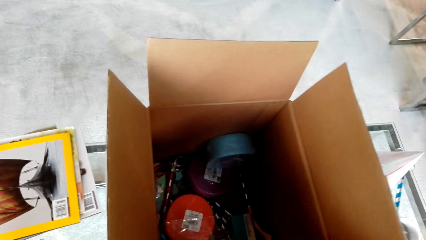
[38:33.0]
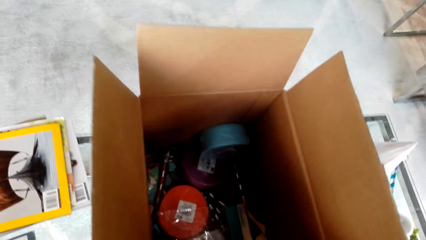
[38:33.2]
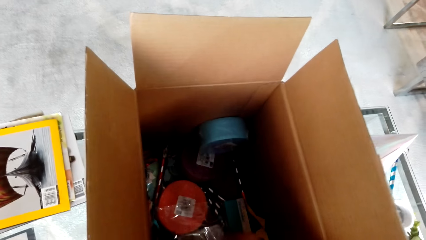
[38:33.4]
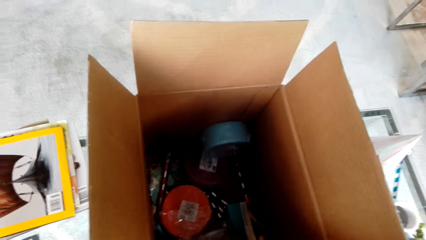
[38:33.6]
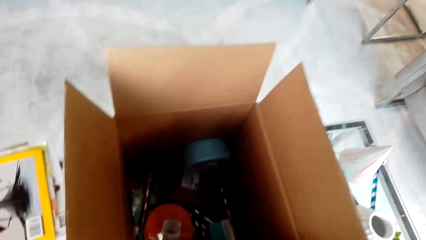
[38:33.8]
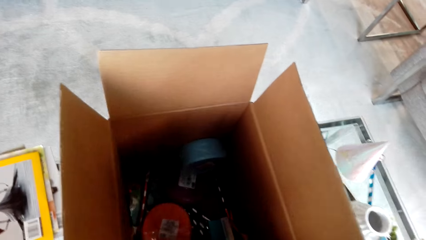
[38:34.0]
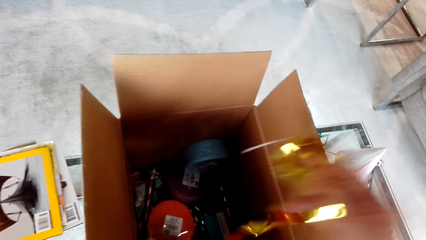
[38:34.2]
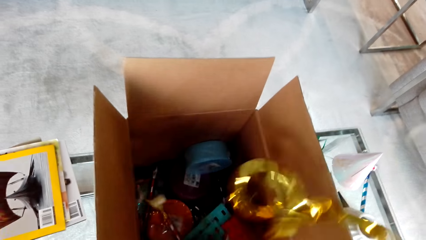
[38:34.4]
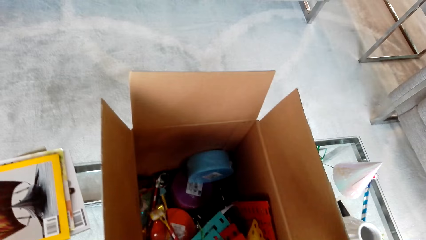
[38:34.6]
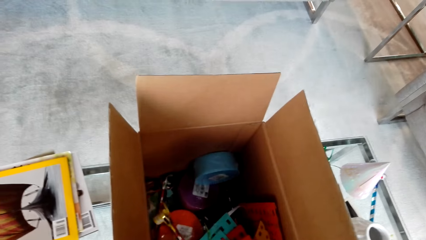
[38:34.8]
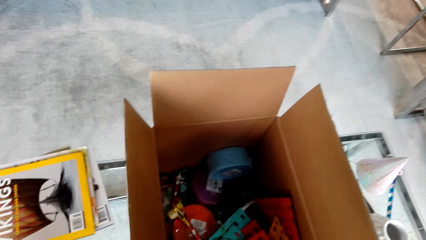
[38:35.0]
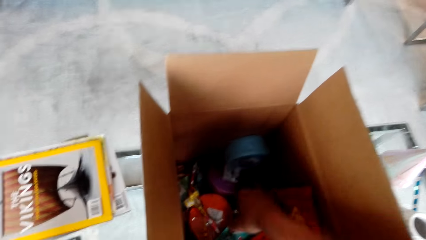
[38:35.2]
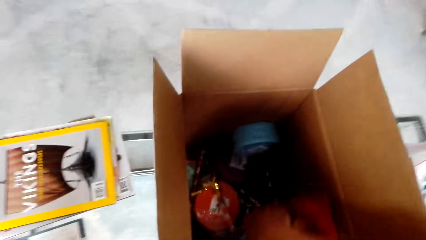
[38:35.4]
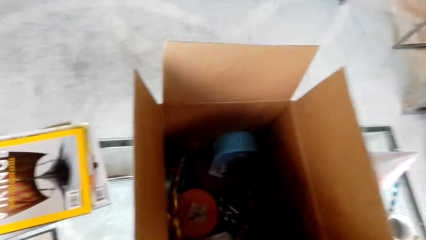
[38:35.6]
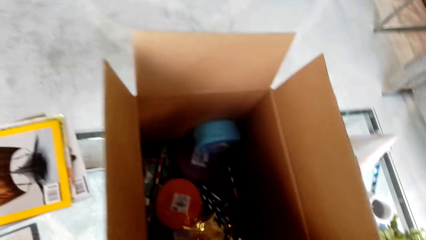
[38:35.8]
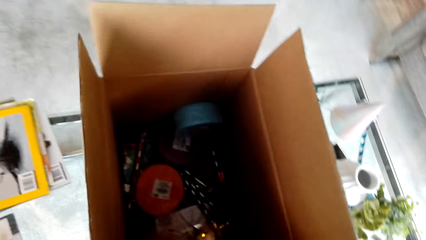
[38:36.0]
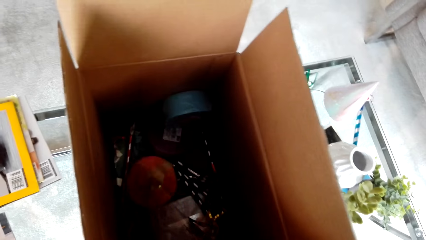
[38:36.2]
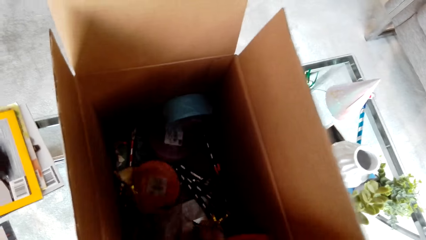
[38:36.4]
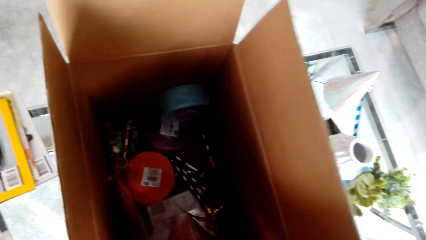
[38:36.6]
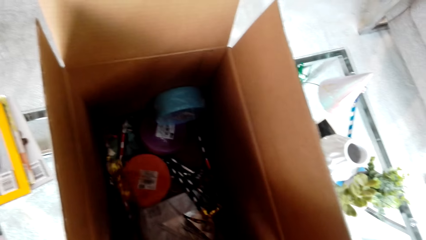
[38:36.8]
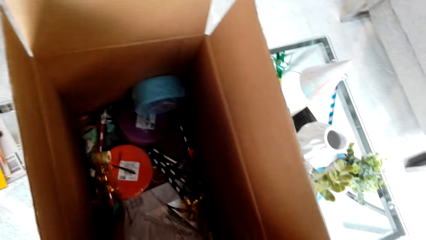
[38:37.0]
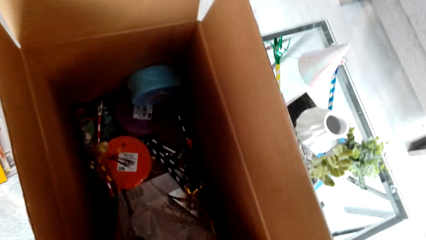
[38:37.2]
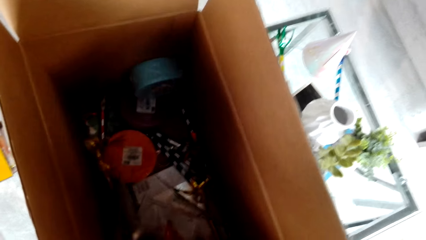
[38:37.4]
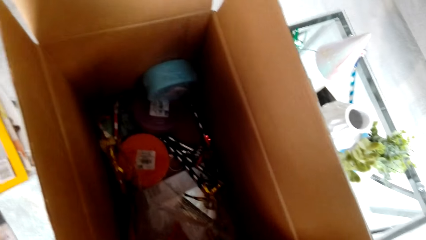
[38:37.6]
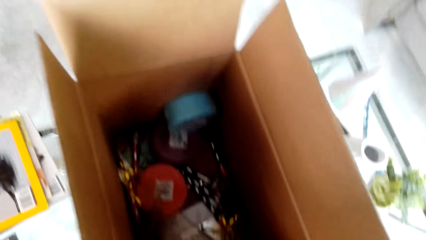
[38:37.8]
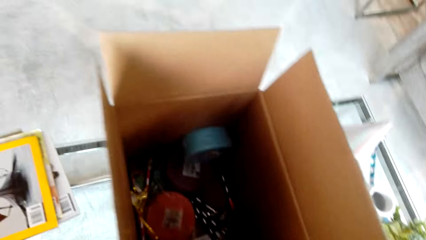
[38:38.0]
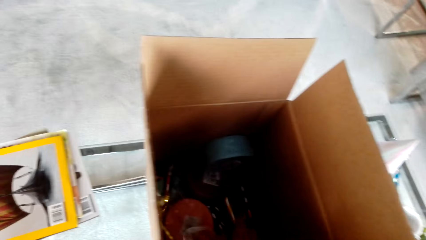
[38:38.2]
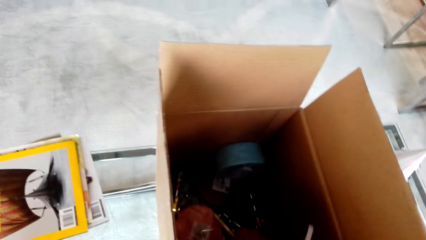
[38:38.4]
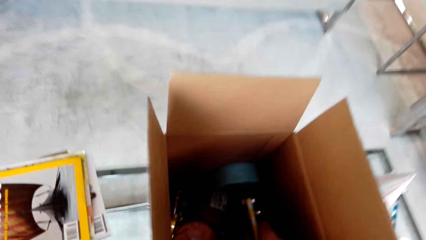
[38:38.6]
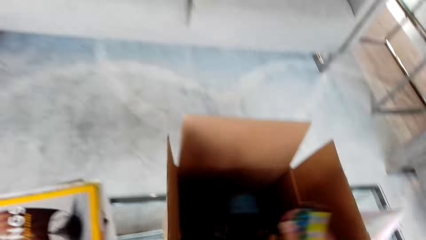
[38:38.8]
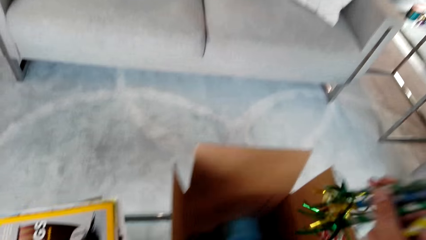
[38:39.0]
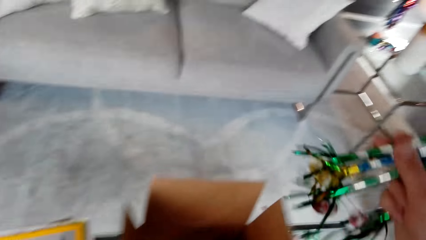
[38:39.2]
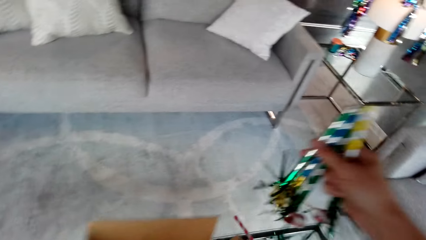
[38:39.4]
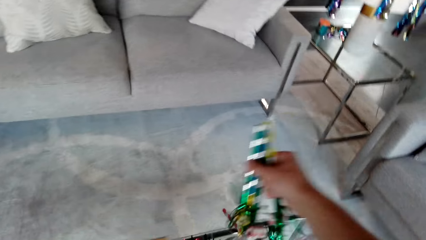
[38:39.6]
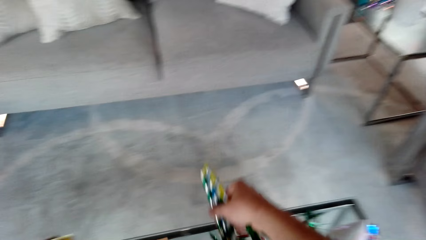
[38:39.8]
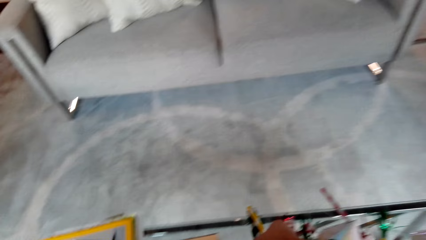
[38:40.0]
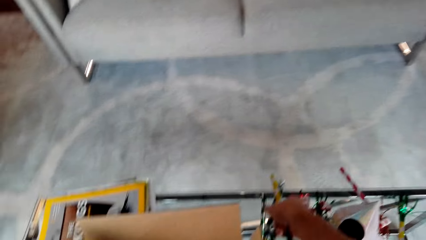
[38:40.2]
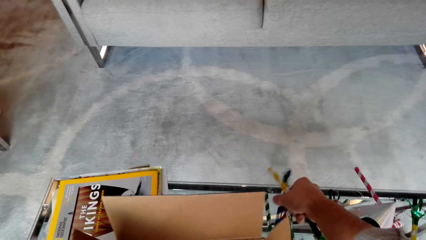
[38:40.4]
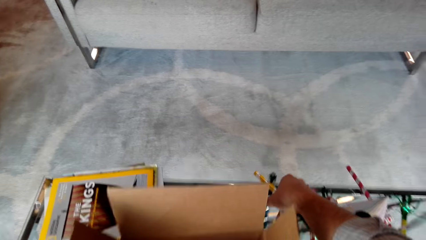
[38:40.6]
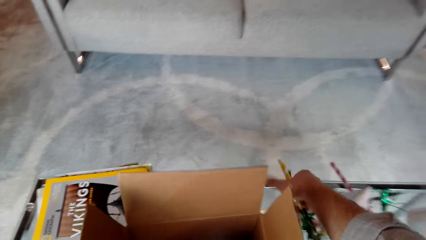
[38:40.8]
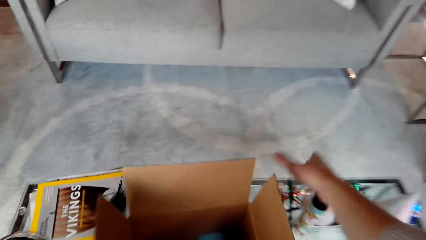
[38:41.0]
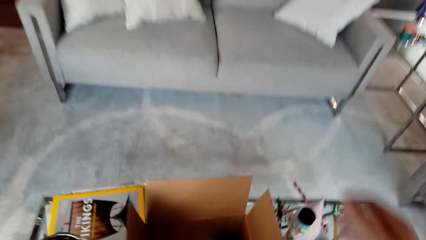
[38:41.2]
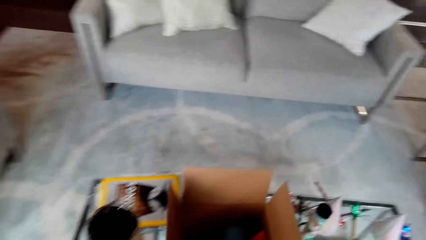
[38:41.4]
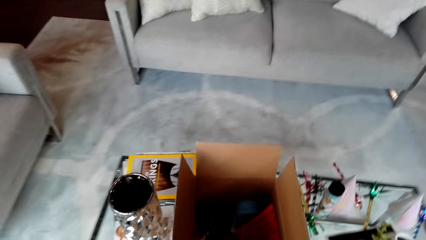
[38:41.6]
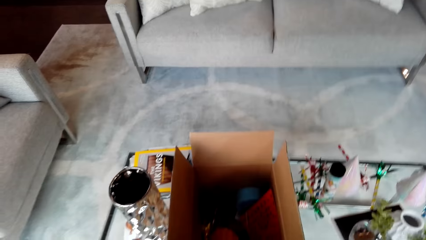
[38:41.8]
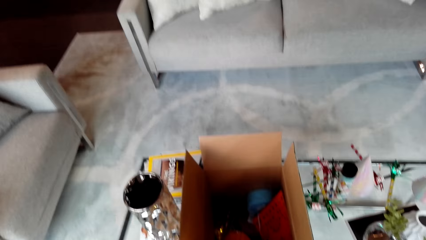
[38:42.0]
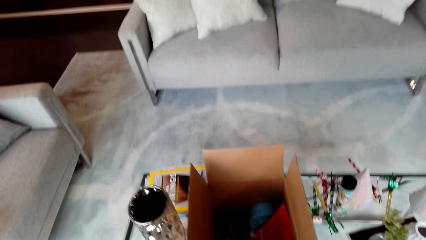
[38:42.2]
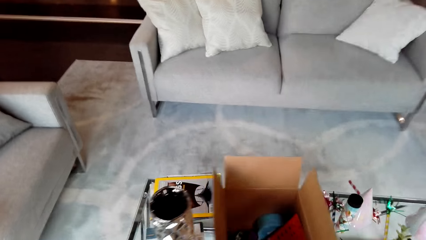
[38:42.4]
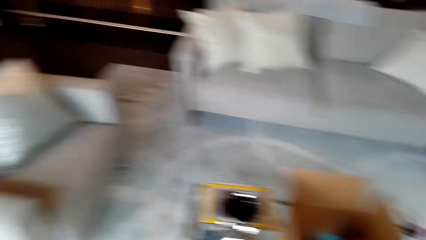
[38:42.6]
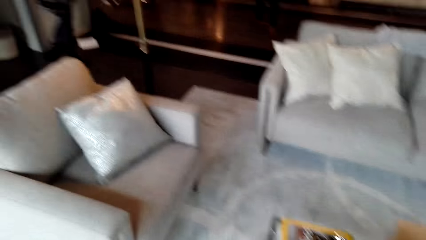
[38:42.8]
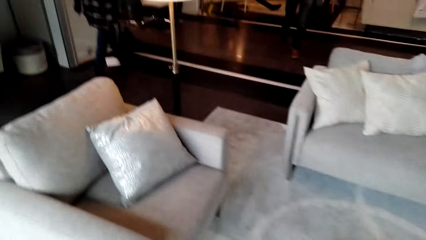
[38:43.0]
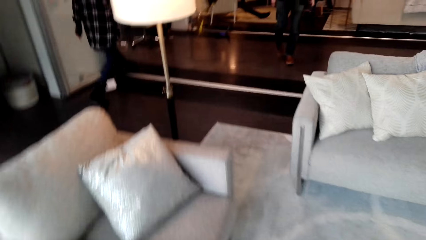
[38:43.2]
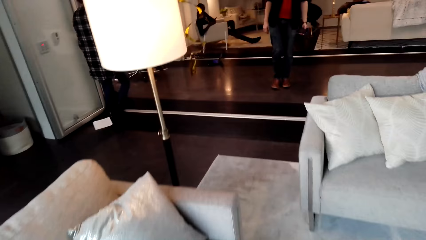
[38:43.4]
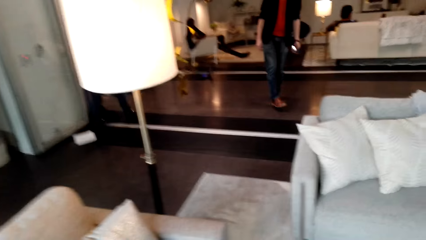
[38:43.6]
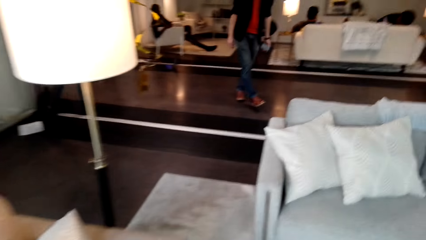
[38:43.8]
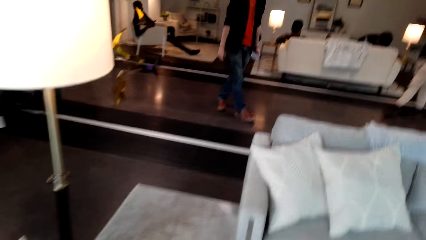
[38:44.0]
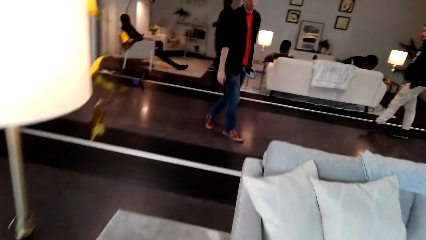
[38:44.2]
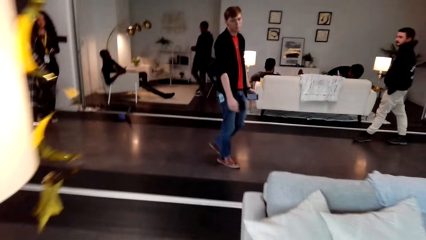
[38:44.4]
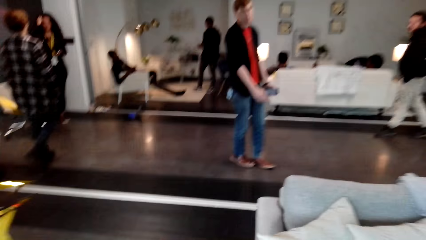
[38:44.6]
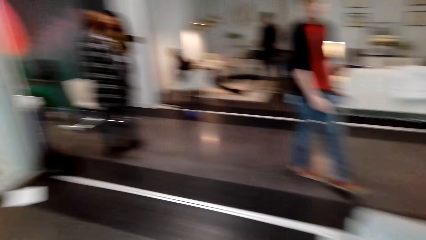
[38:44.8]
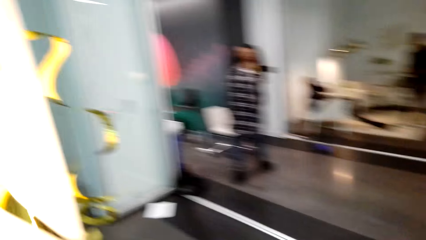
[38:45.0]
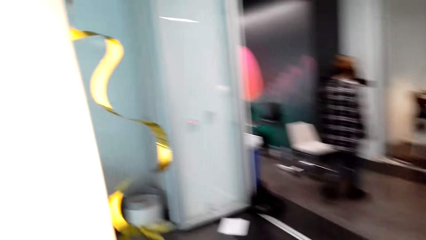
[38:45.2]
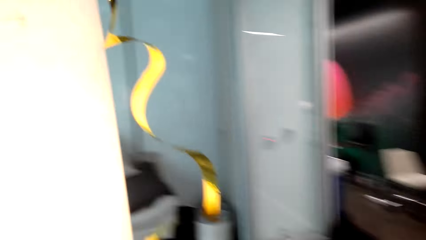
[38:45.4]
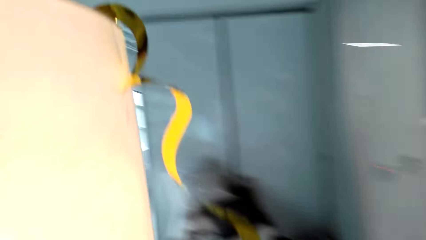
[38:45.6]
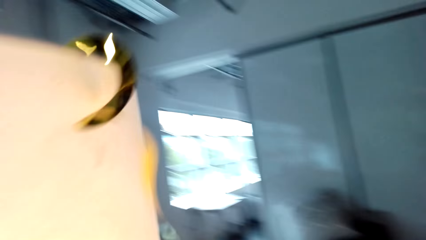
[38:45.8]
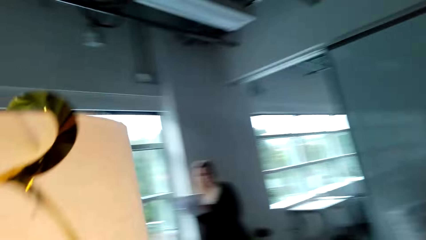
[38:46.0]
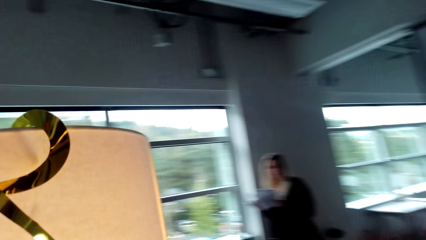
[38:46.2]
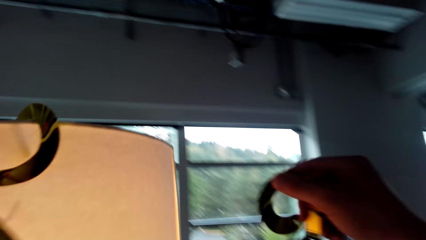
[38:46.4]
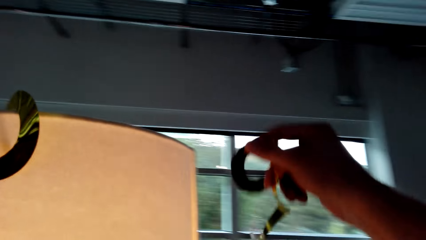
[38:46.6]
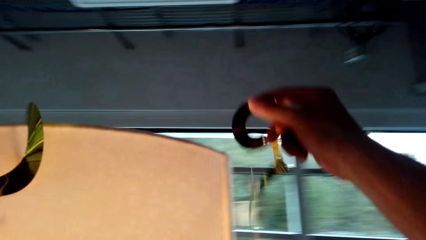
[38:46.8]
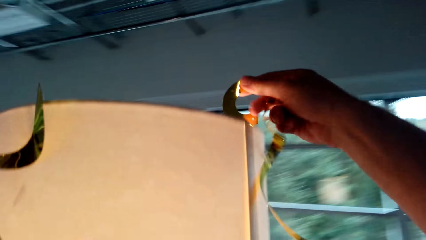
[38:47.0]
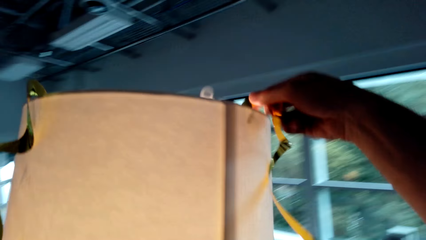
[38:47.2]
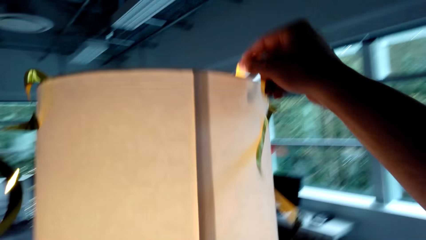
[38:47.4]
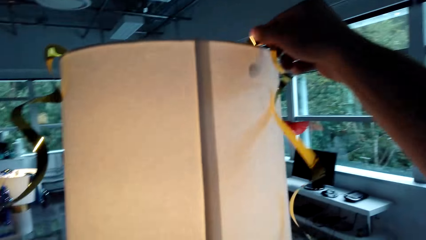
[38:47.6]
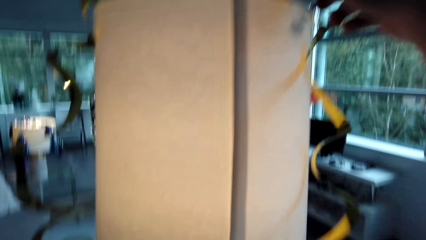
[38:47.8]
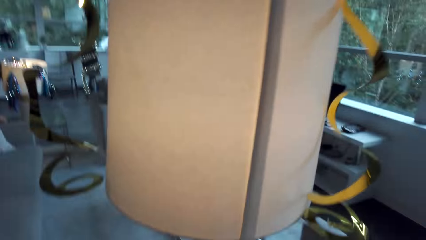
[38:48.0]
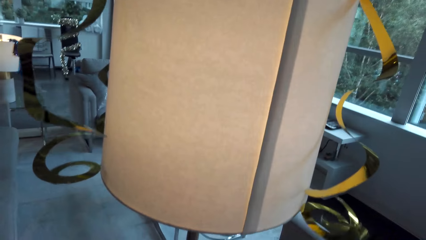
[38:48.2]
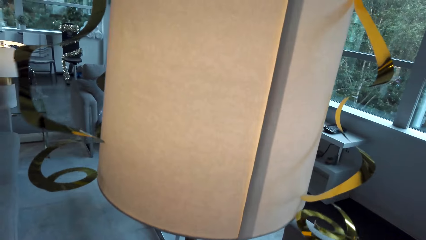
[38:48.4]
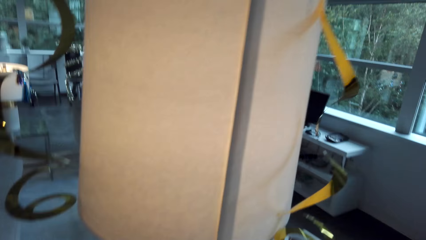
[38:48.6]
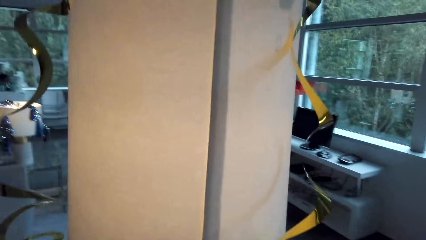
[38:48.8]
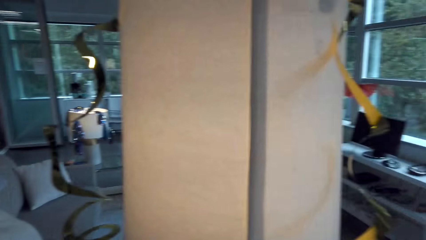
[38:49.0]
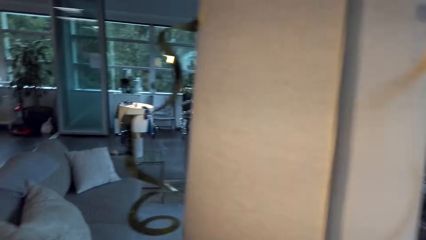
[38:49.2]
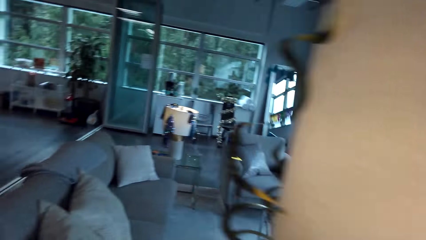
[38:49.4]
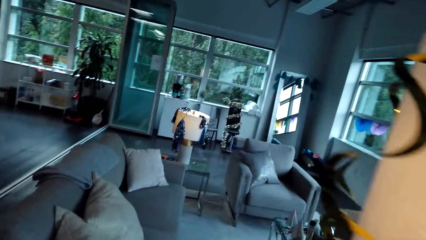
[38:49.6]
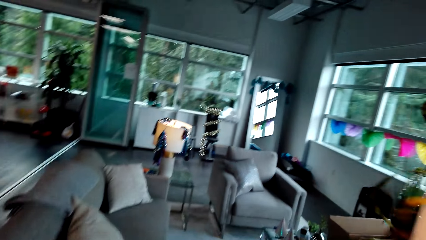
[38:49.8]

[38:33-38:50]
The camera wearer picks a tinsel from the box. They lift decorations. They walk. They decorate the light.
